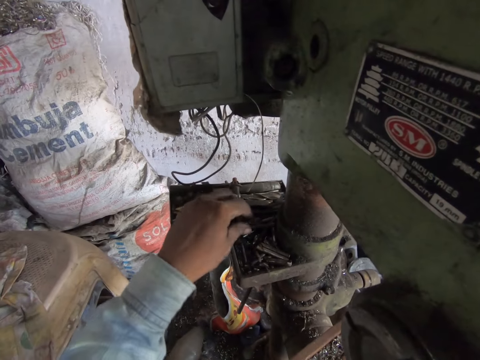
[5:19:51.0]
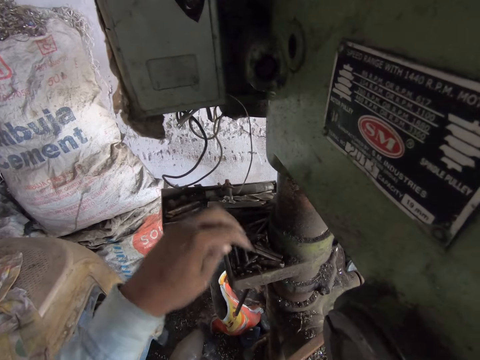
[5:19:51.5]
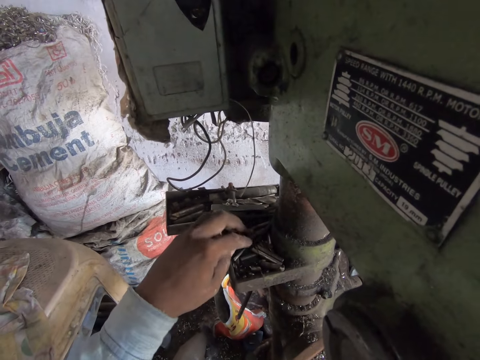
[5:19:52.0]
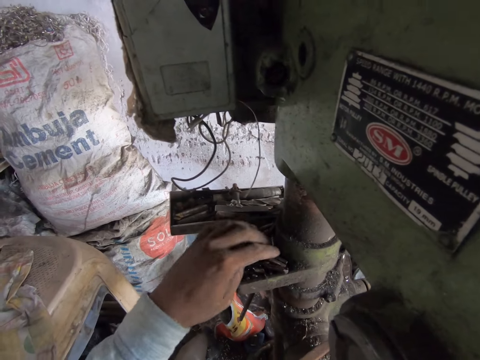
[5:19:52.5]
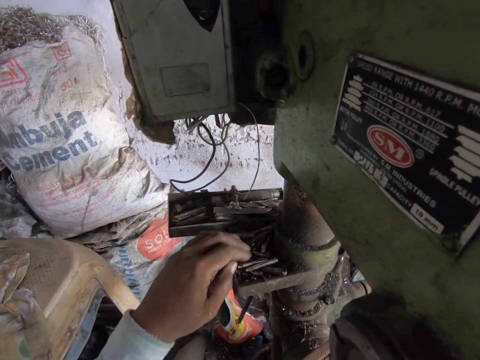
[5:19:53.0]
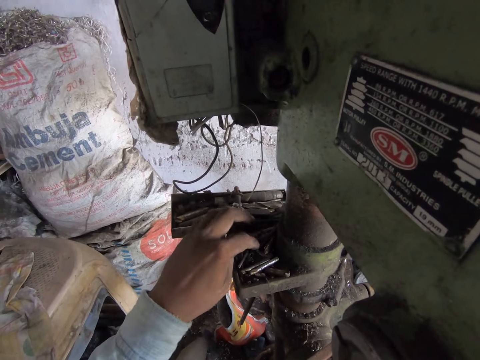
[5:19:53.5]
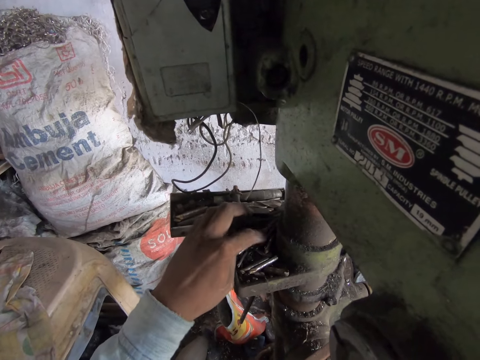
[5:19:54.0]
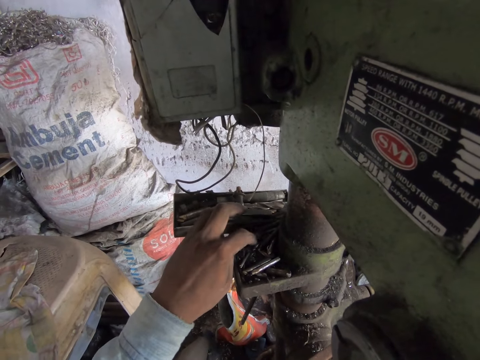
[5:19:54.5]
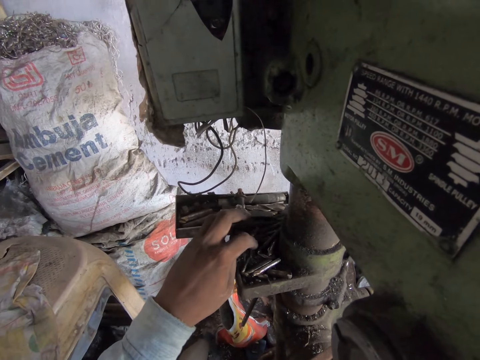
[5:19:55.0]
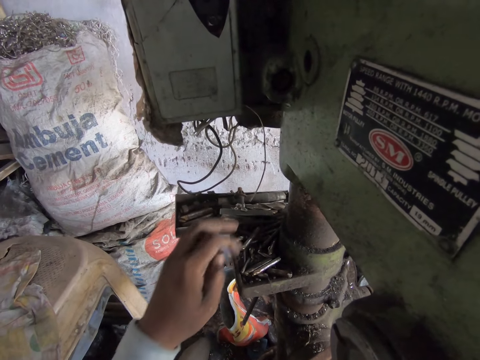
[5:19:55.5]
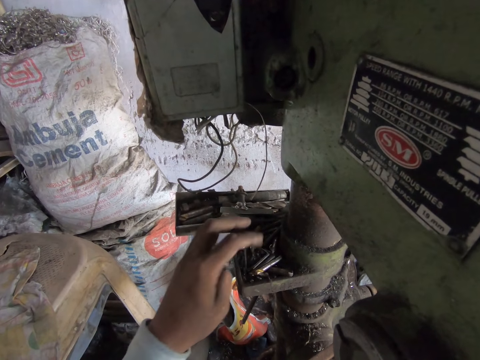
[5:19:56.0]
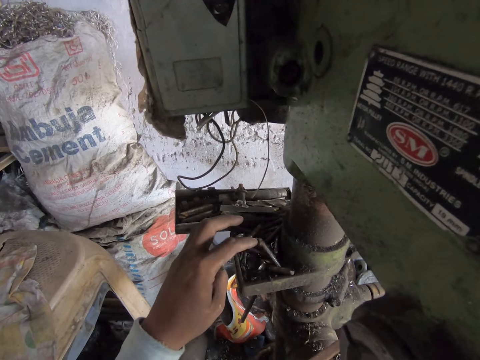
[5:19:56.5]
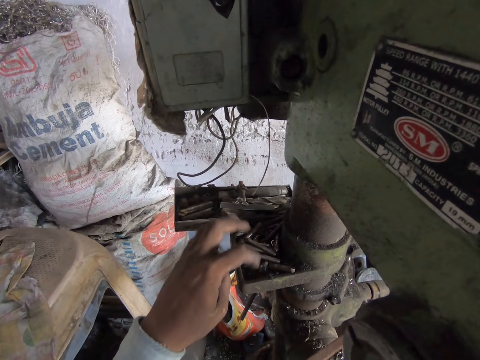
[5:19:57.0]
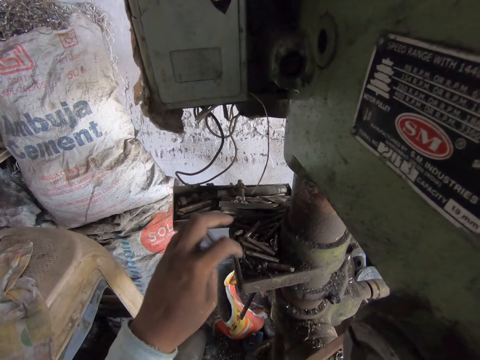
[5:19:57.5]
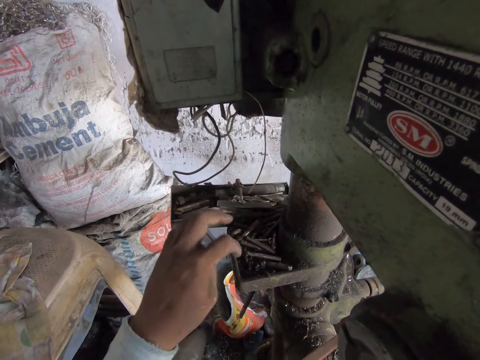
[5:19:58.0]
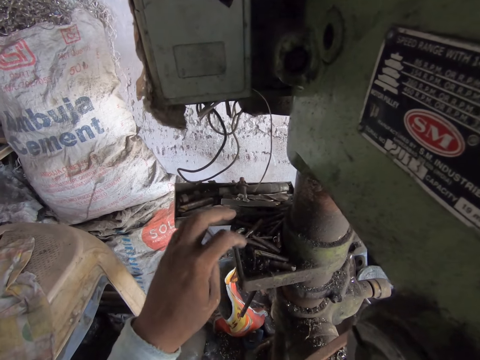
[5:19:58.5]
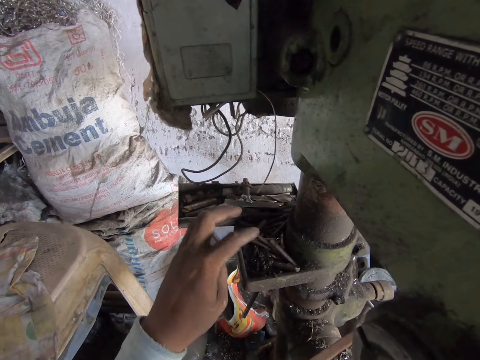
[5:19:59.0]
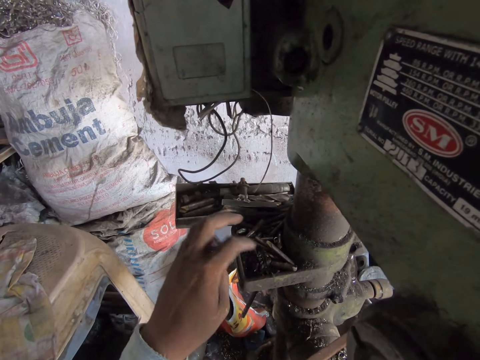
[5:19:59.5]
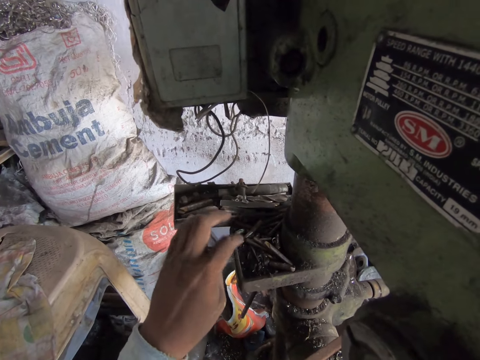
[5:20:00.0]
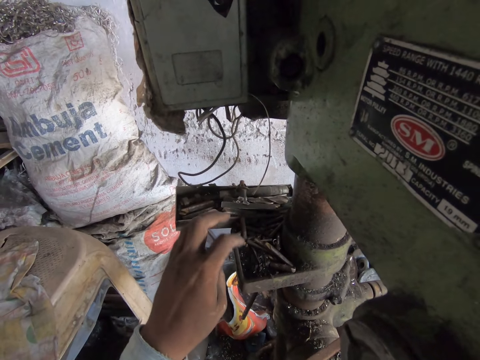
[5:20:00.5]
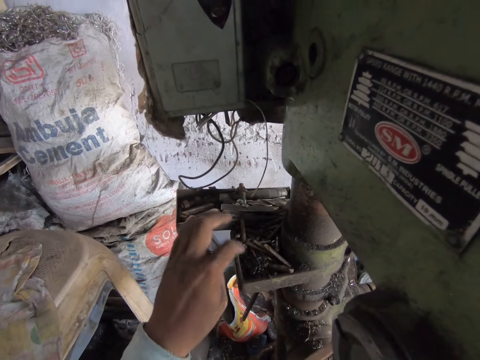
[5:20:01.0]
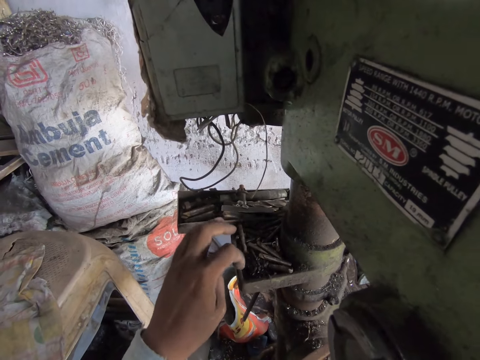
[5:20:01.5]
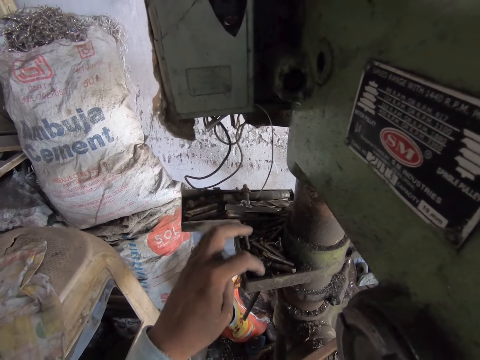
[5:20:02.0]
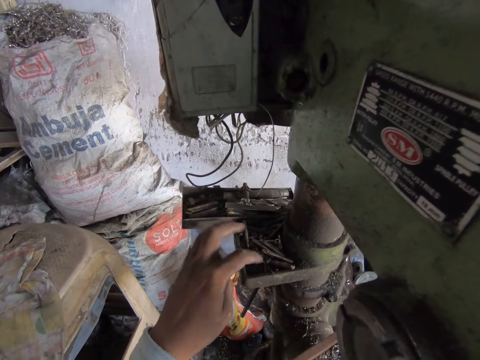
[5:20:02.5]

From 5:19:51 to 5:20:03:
The camera wearer searches a tray on a drilling machine with his left hand. He searches on the wire nails.

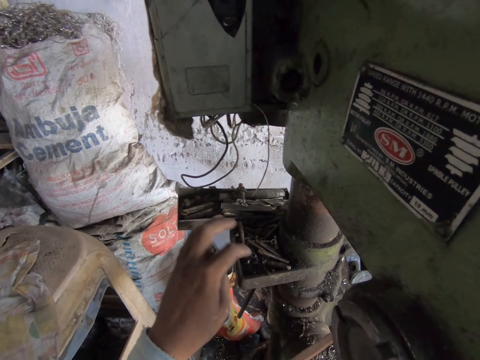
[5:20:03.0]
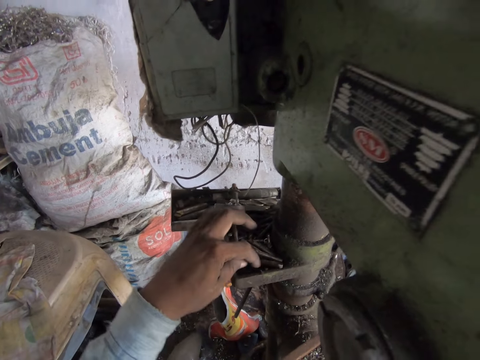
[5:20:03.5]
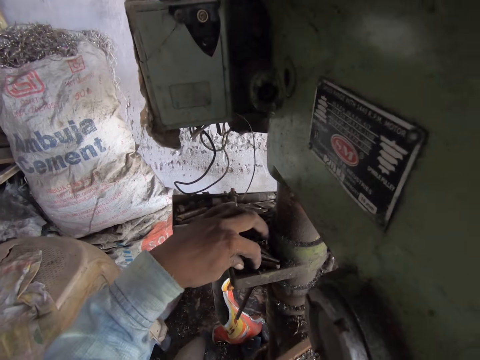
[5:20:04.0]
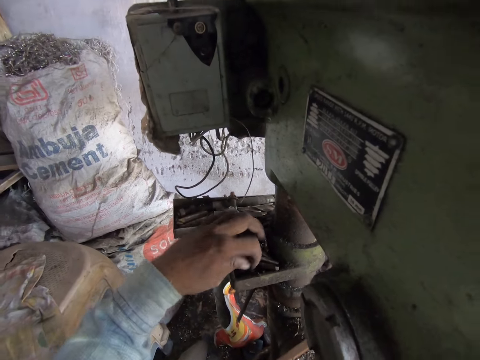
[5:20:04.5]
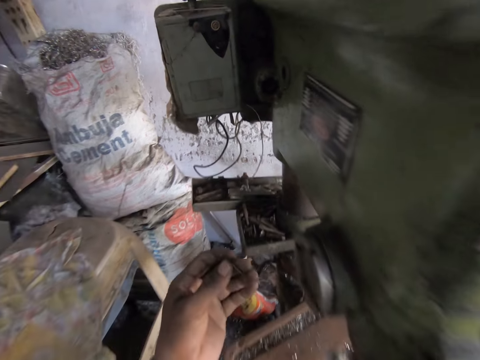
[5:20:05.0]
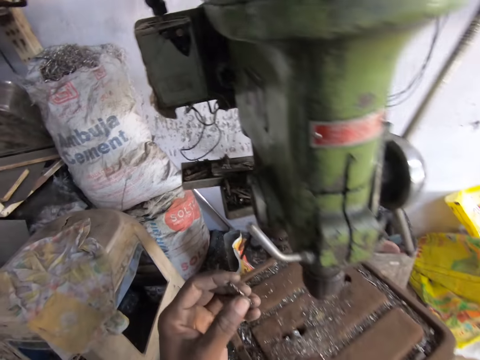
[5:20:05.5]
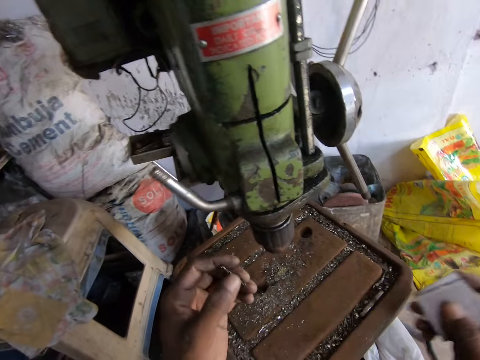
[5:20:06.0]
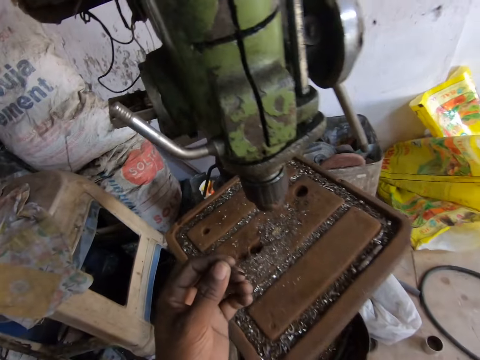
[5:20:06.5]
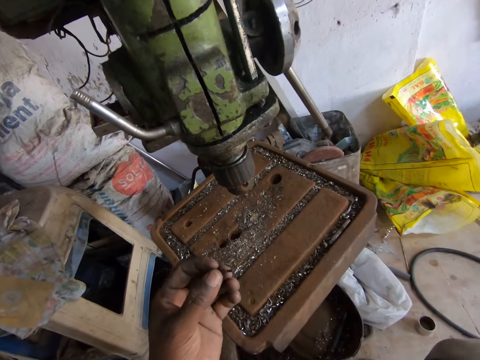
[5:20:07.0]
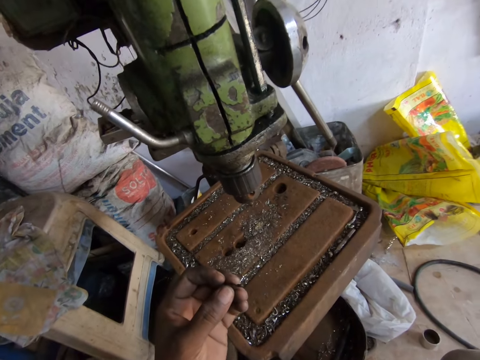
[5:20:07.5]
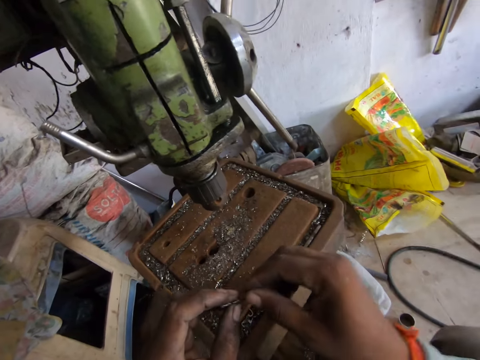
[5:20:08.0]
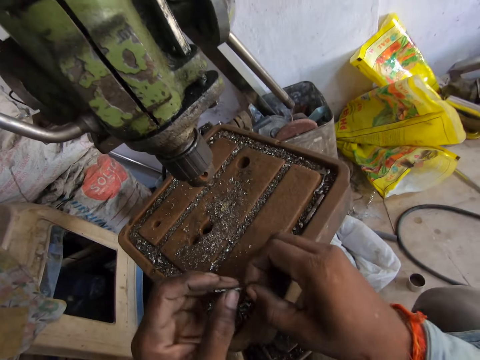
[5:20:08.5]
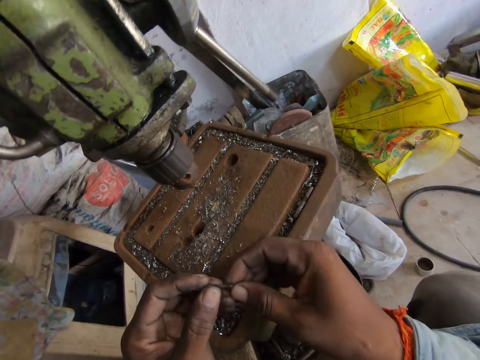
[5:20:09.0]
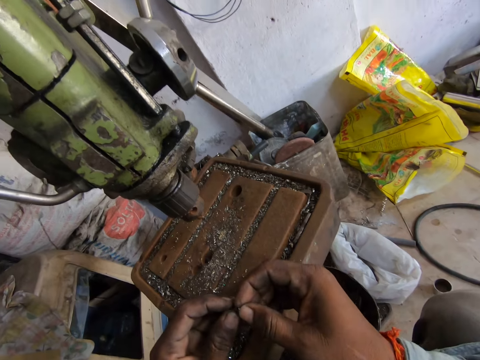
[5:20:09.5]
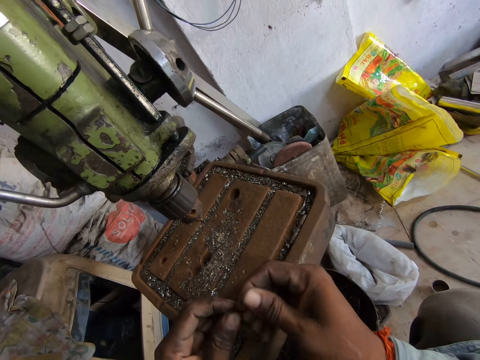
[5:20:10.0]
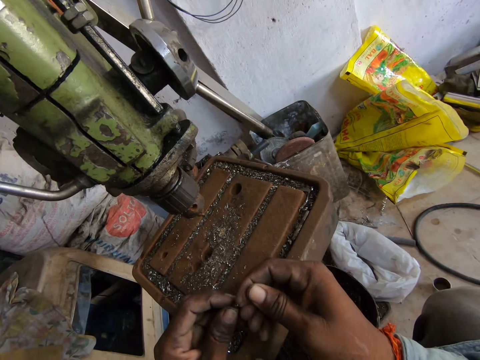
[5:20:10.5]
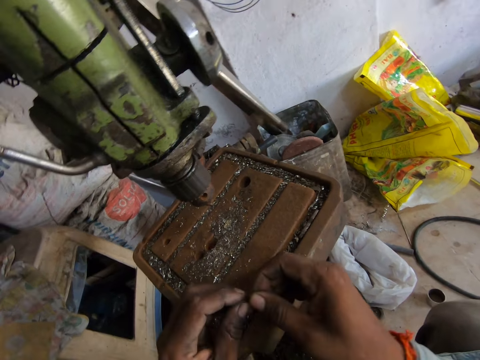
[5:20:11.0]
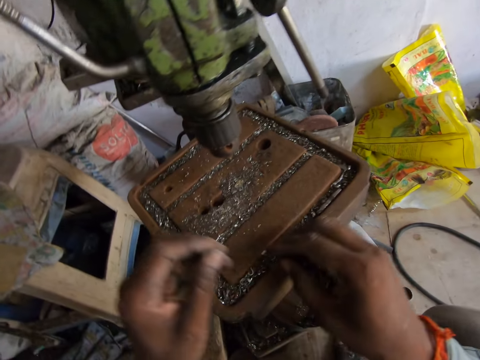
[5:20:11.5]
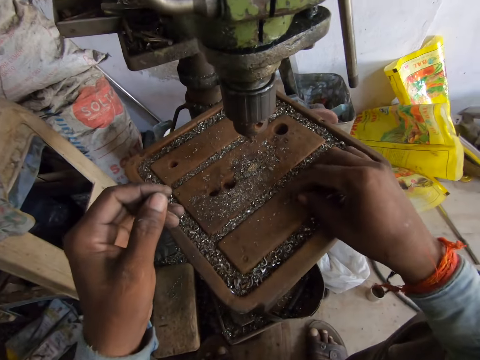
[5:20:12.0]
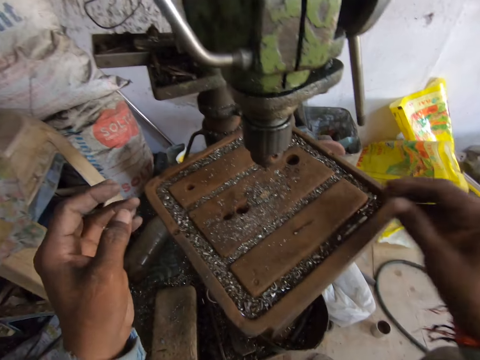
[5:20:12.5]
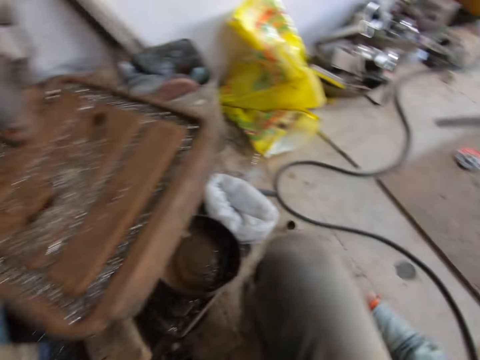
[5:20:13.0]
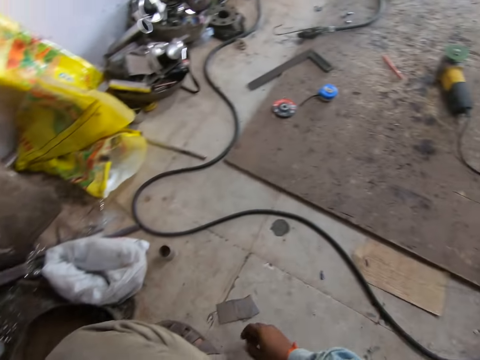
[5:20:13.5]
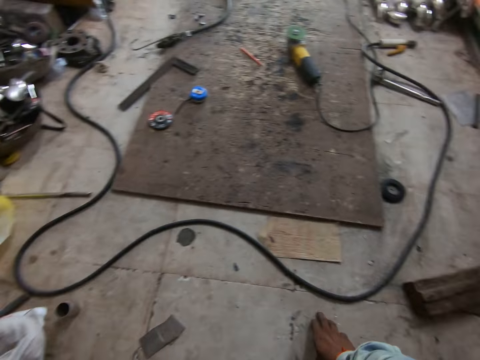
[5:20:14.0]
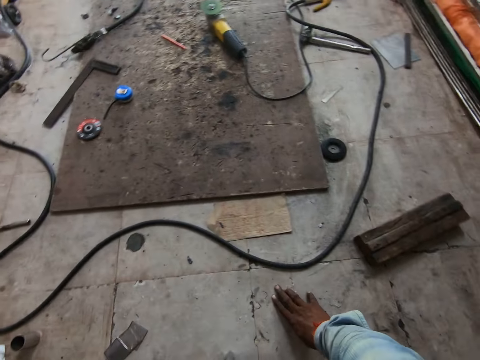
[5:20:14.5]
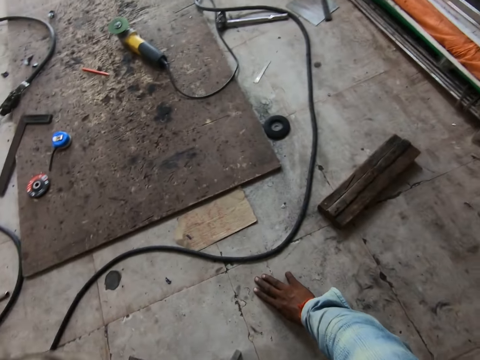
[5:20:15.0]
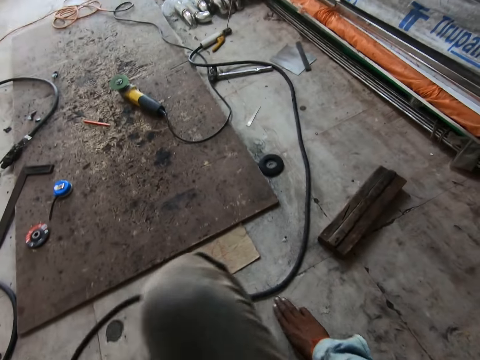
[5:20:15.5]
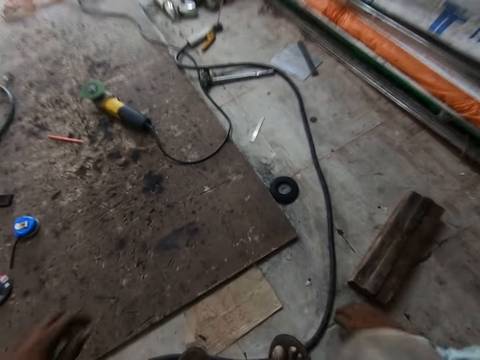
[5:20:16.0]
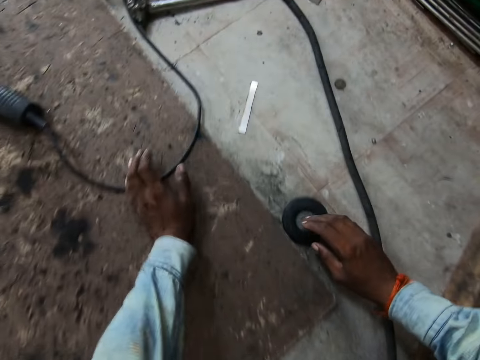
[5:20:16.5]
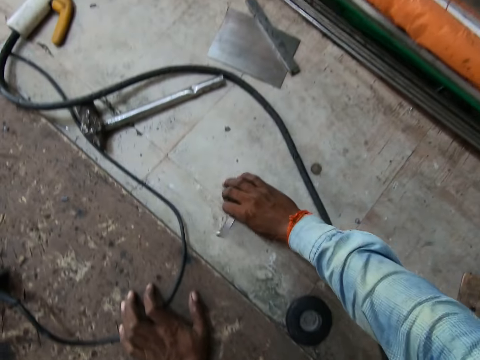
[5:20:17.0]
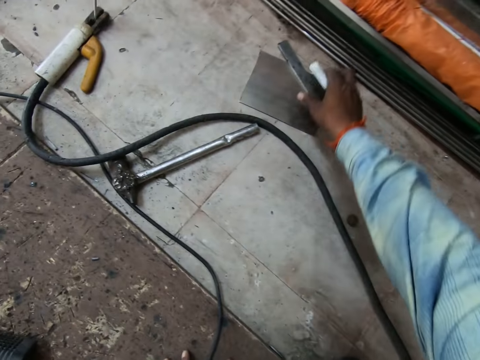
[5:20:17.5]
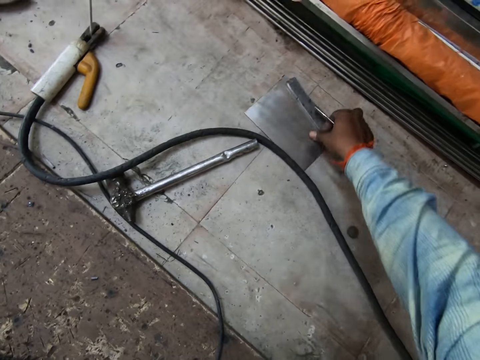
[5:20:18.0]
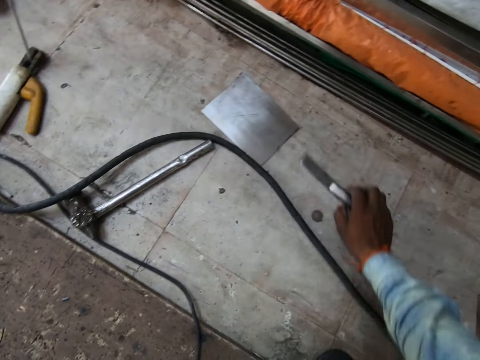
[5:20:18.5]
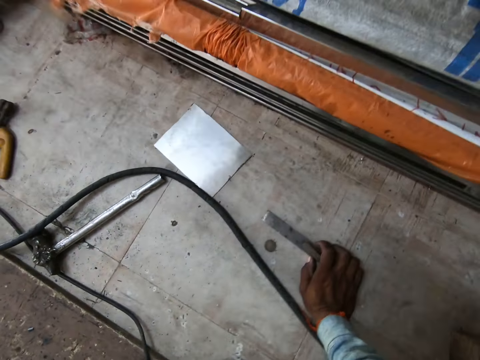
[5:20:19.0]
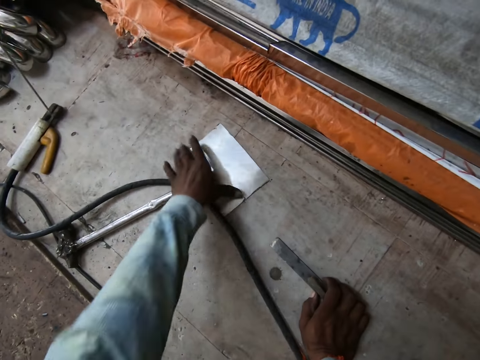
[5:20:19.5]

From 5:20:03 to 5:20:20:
The camera wearer picks up a screw or wire from the tray on the drilling machine with his left hand. He scratches the screw in both hands. He holds the wire with both hands. He drops the screw in his right hand on the drilling machine work table with his right hand. He touches the floor. He picks up a metal bar on the floor with his right hand. He moves a drill drift on the floor.
